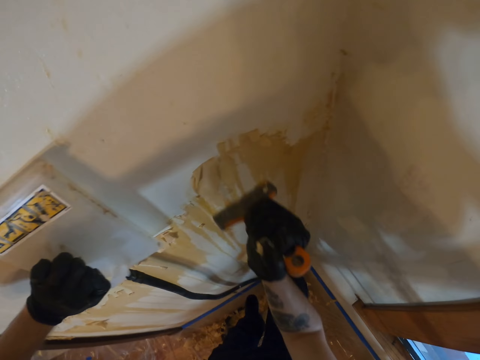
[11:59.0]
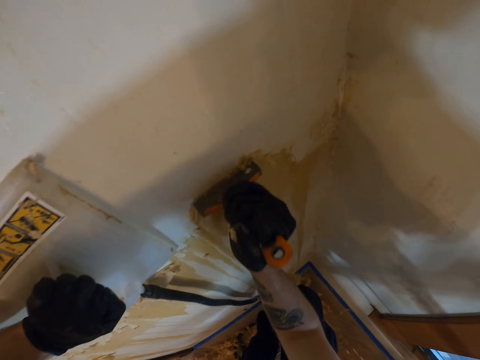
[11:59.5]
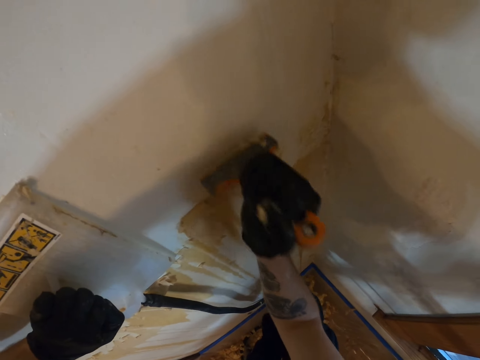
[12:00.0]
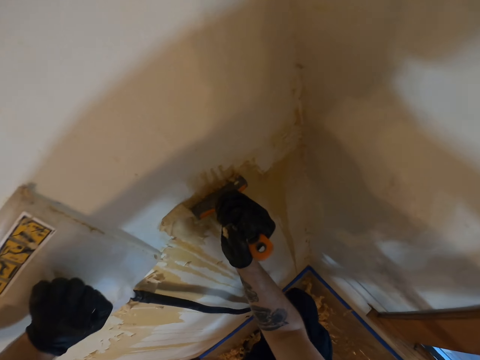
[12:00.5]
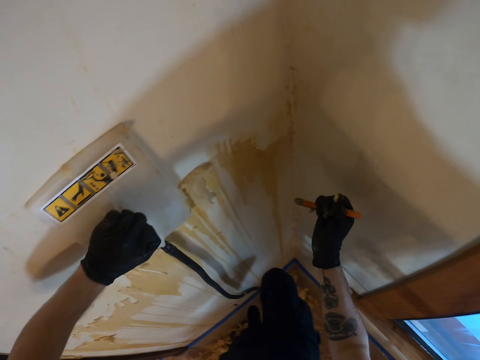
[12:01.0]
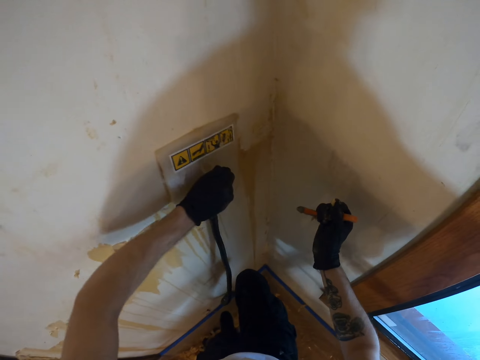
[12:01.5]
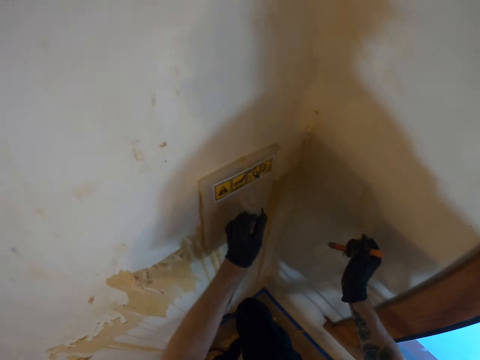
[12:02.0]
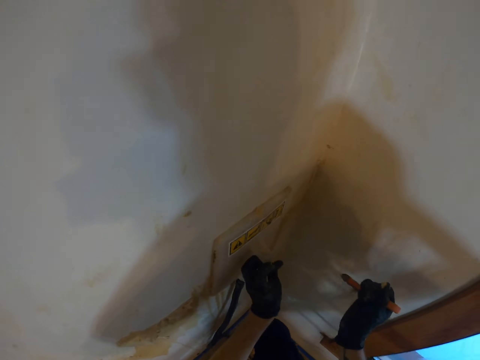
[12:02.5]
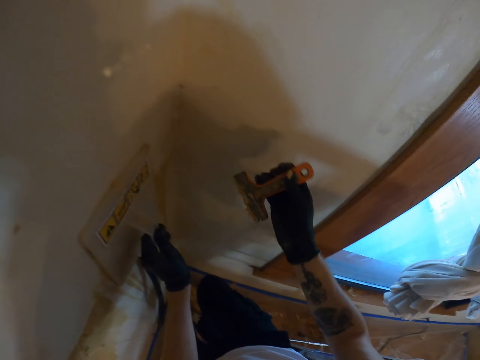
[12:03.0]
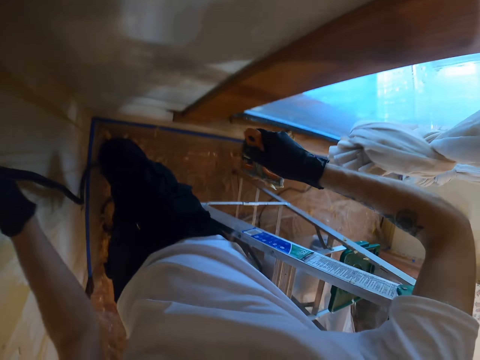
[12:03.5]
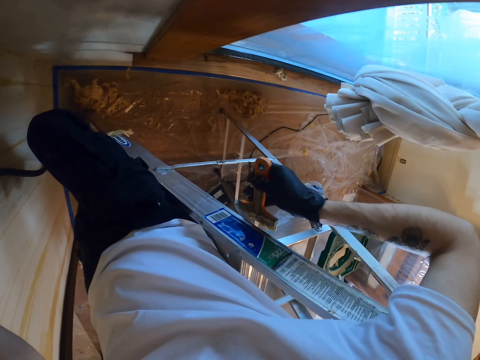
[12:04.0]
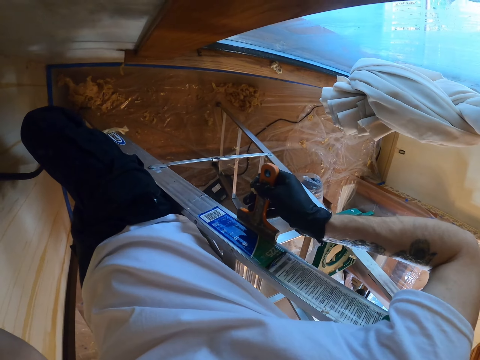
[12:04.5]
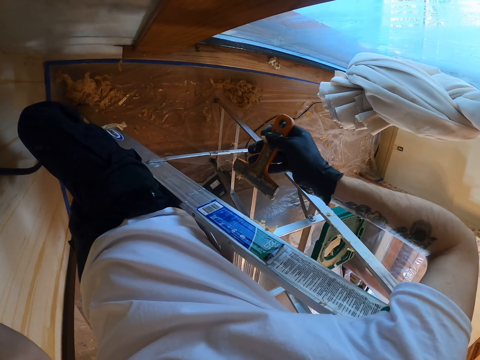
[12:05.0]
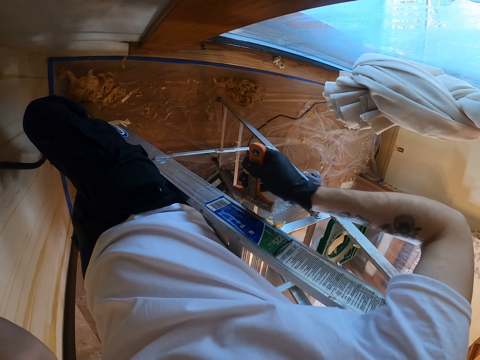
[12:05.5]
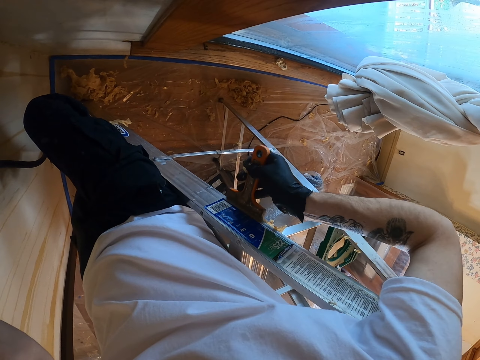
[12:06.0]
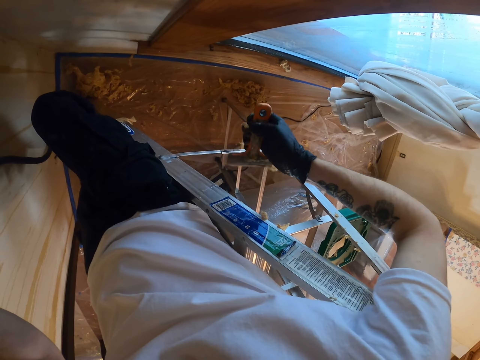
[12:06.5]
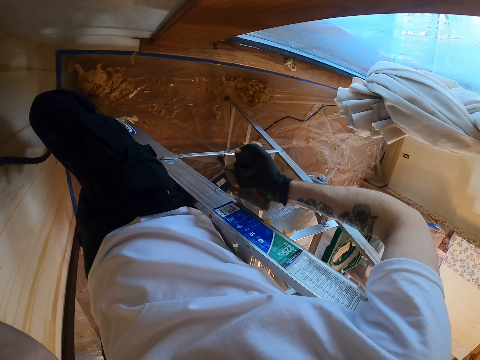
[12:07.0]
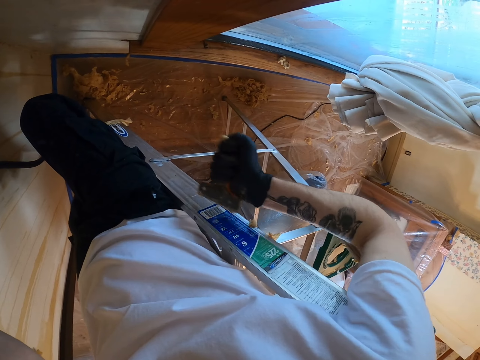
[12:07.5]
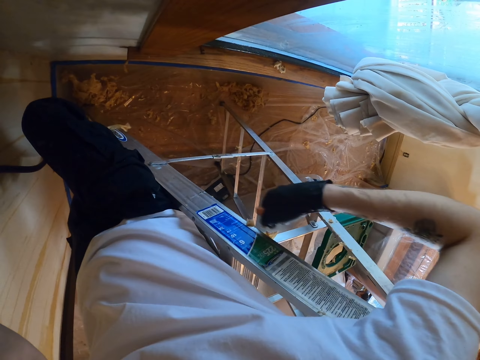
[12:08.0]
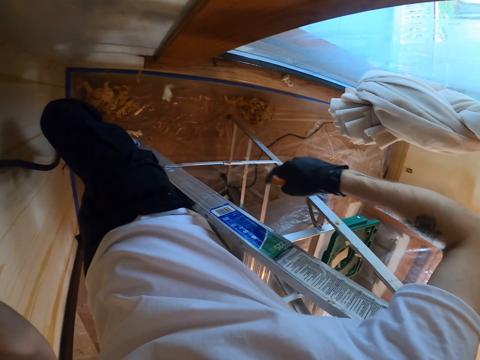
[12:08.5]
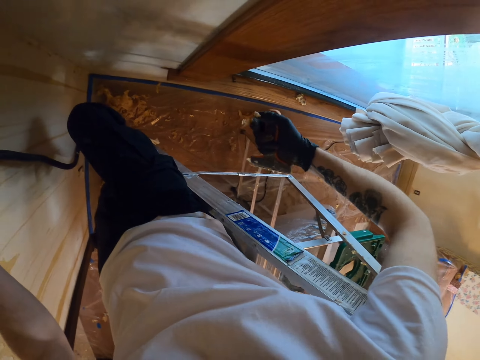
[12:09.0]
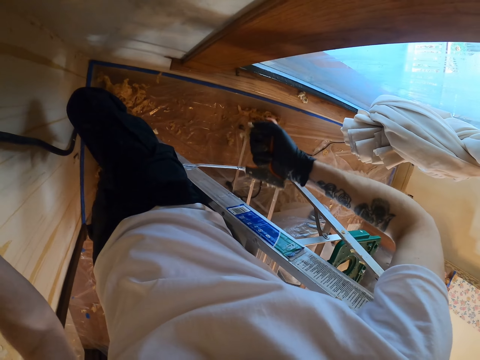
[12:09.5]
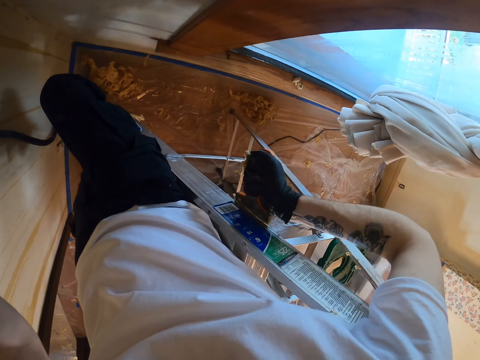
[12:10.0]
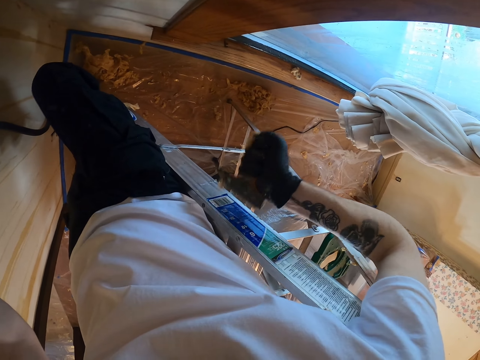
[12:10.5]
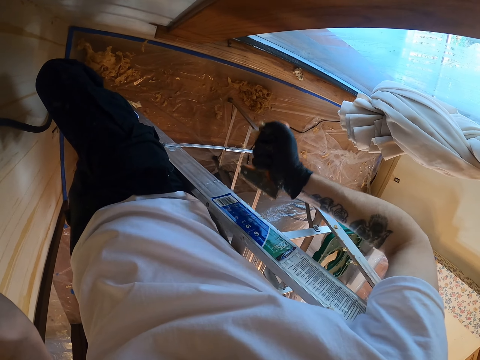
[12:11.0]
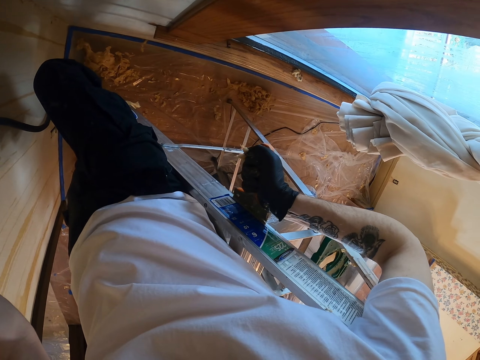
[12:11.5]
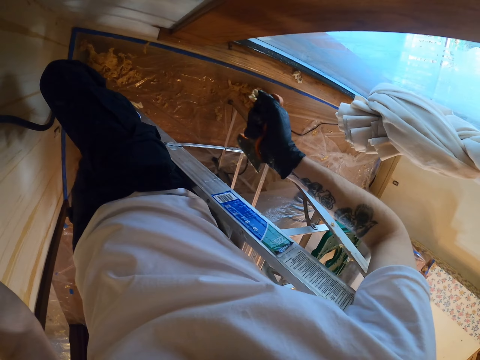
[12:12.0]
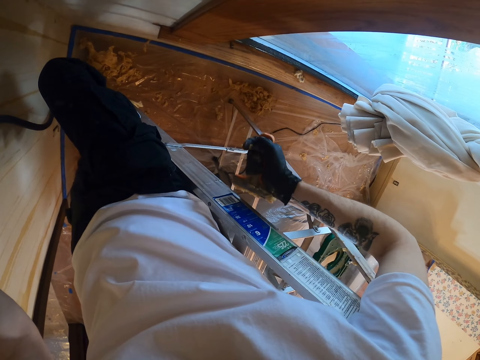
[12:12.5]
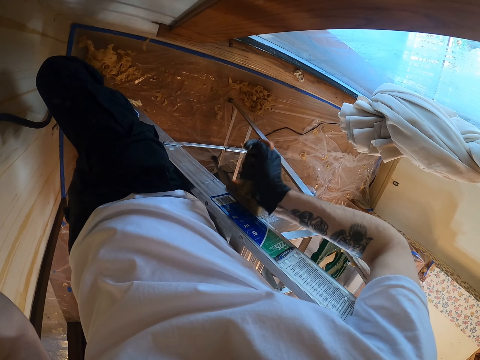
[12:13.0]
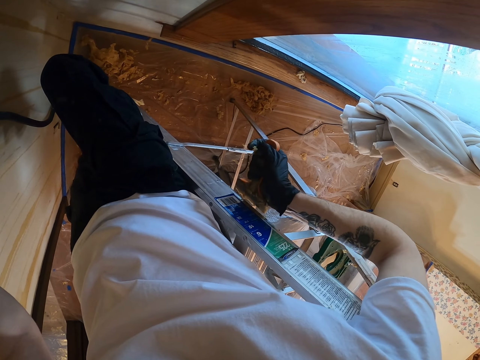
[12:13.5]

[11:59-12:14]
The camera wearer moves the wall steamer on the wall with the left hand. They rub the scraper on the ladder with the right hand. They remove the wallpaper on the ladder with the right hand.

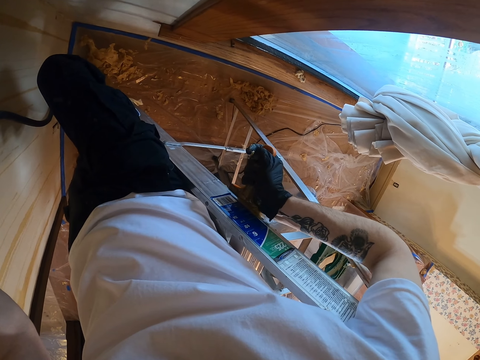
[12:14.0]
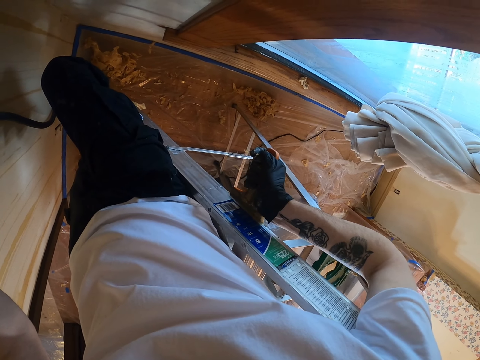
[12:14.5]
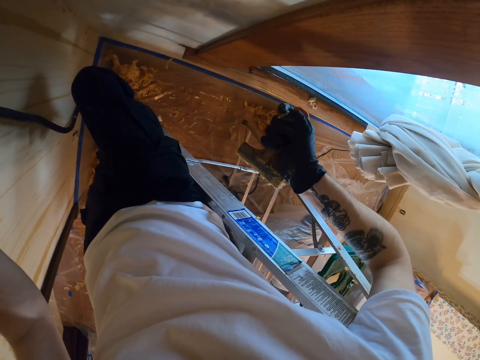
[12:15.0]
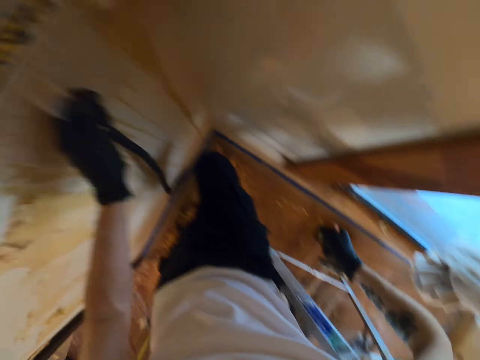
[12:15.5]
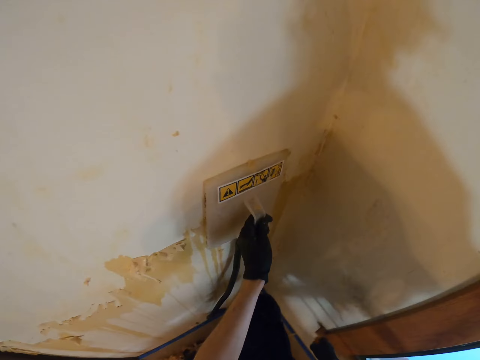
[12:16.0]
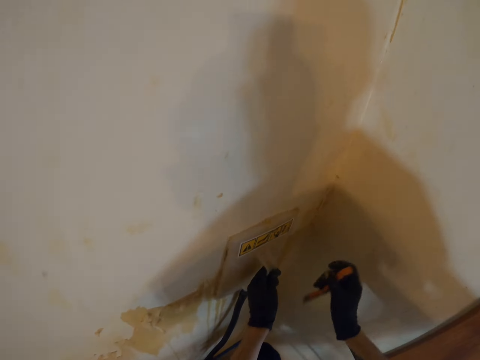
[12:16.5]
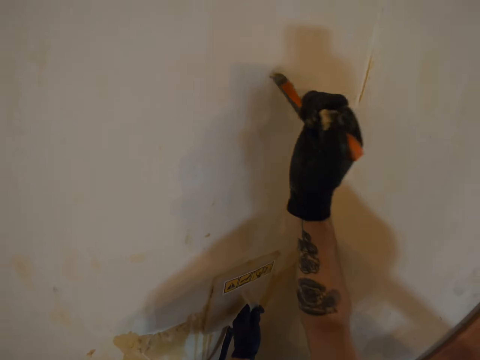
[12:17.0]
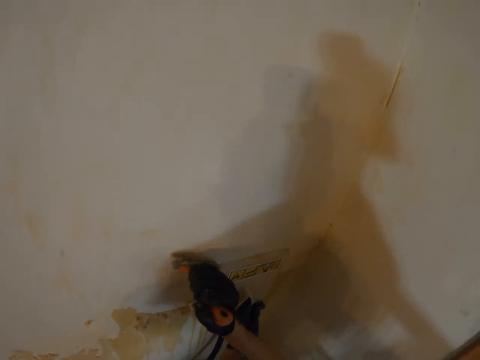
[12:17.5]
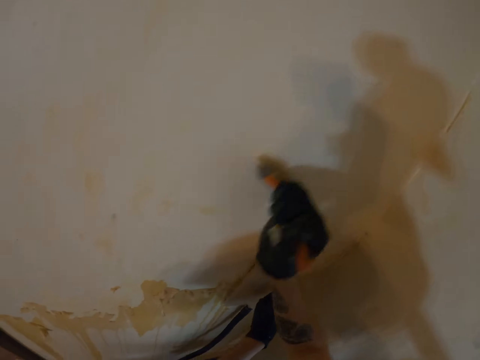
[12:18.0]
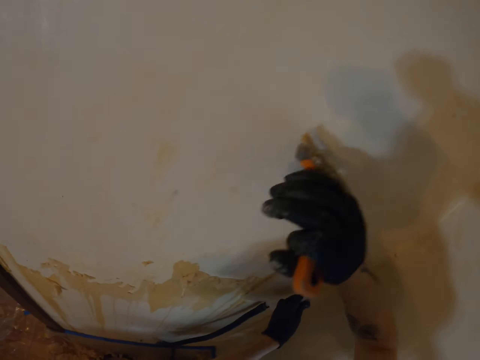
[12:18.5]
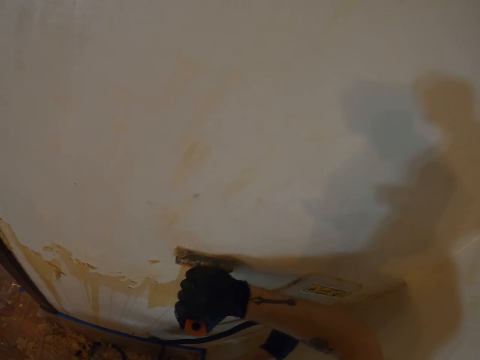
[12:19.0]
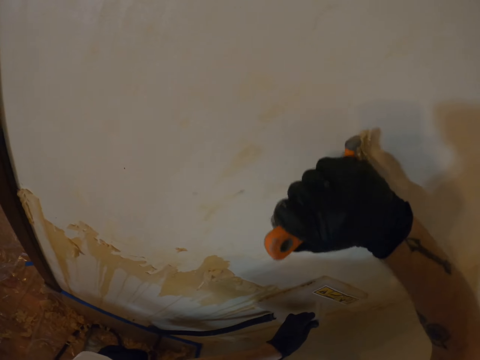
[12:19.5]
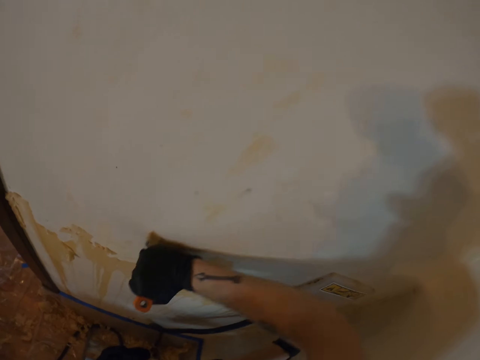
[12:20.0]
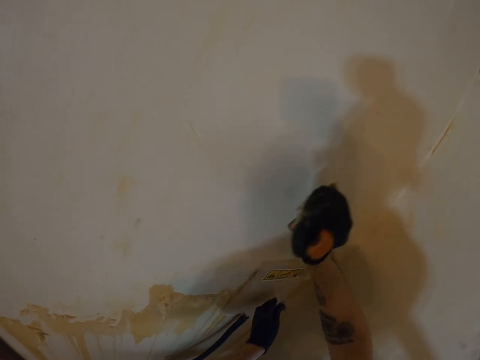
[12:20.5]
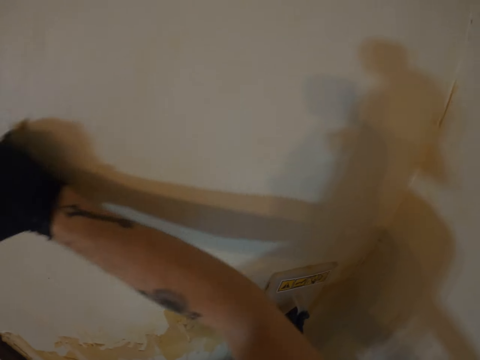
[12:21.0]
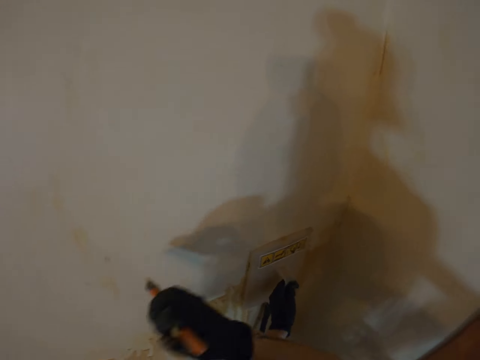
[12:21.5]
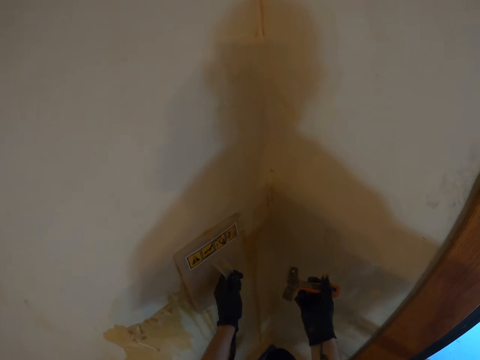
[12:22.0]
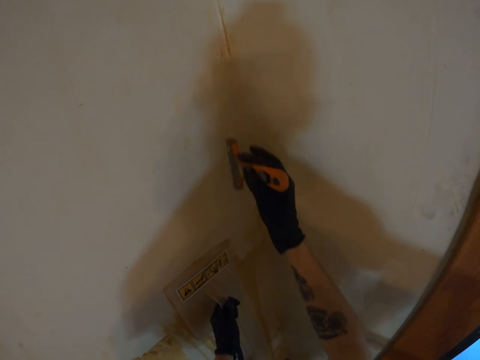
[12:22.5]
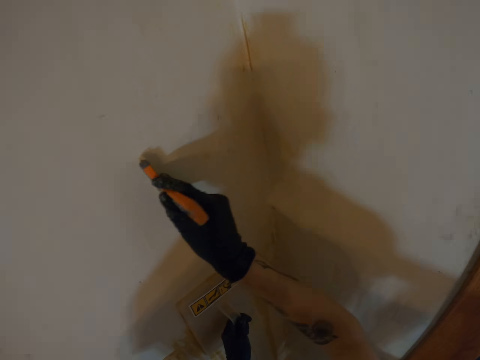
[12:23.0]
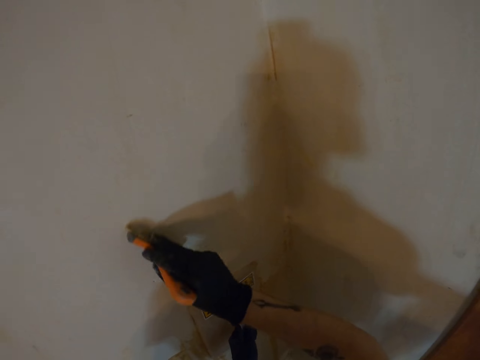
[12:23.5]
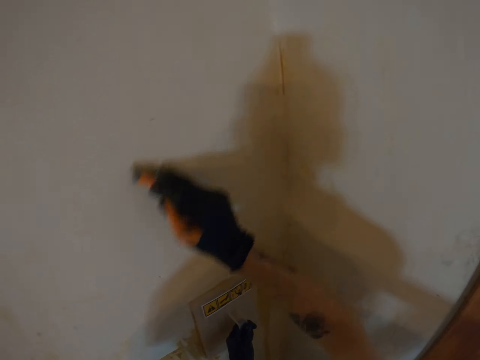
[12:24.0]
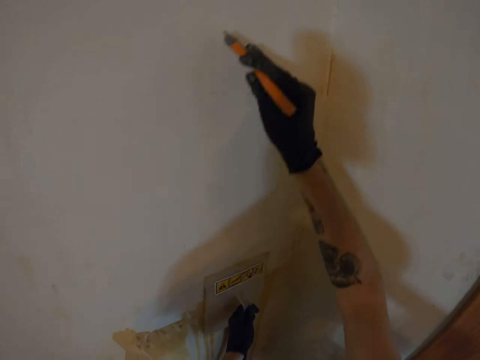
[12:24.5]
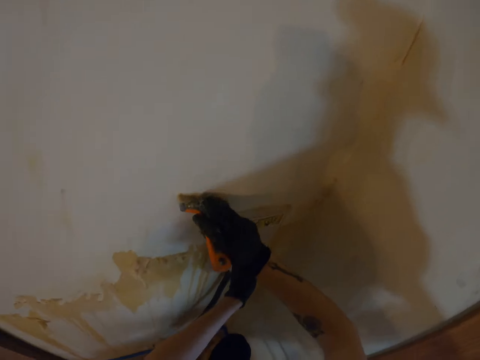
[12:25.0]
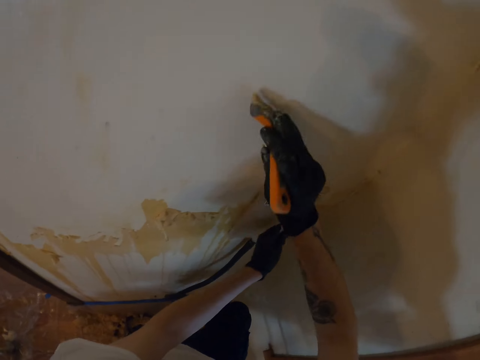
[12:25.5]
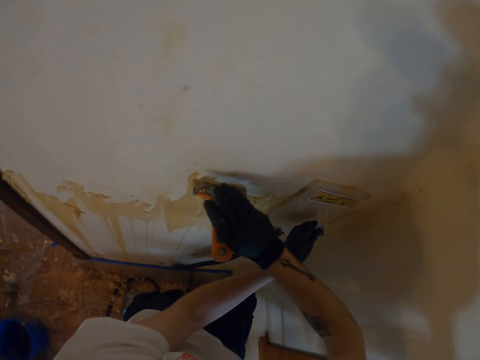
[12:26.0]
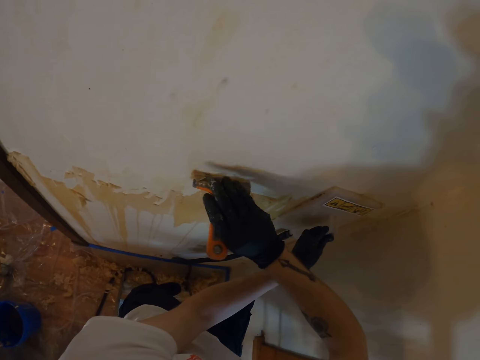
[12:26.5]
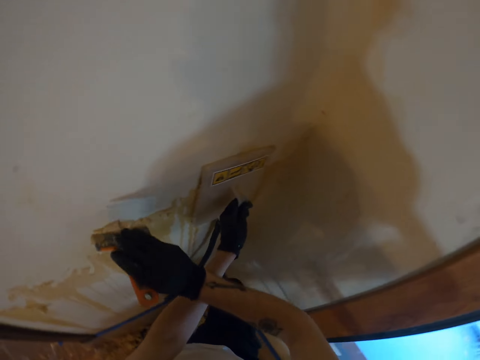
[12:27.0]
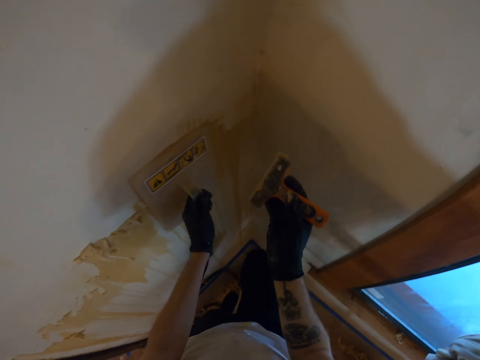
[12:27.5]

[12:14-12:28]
The camera wearer removes the wallpaper on the wall with the scraper in the right hand.
